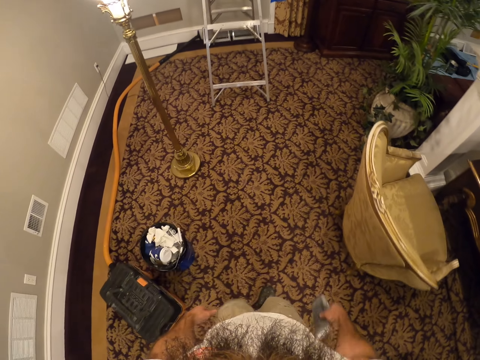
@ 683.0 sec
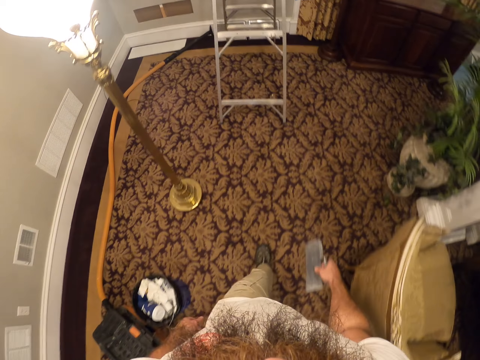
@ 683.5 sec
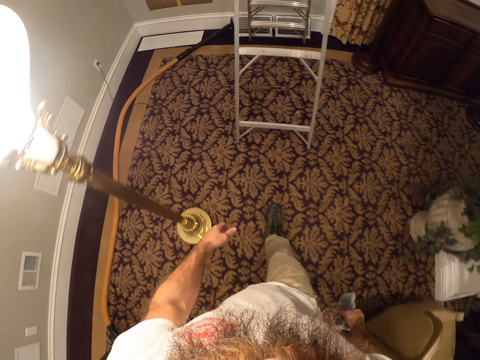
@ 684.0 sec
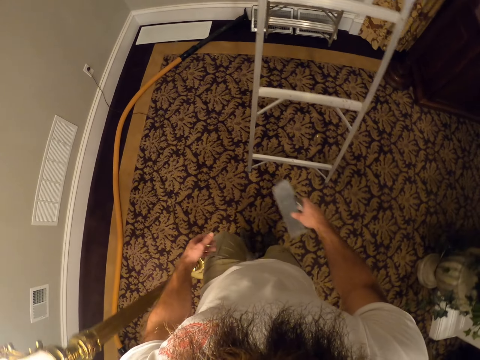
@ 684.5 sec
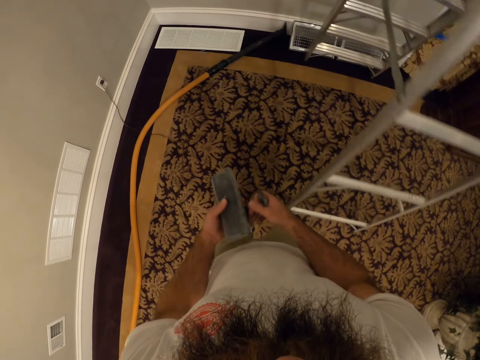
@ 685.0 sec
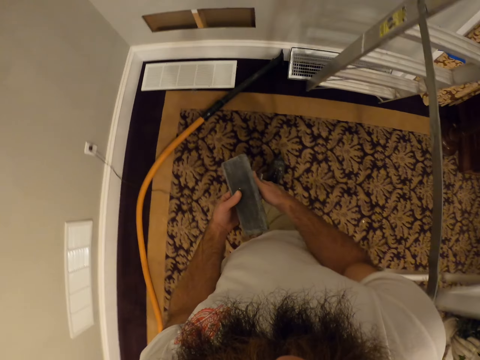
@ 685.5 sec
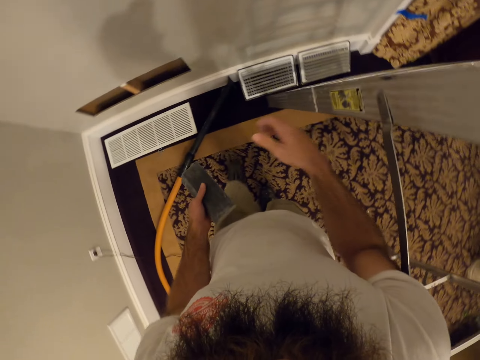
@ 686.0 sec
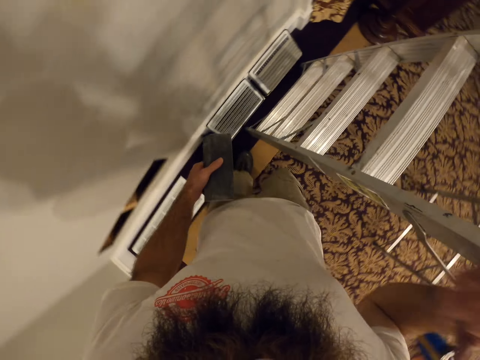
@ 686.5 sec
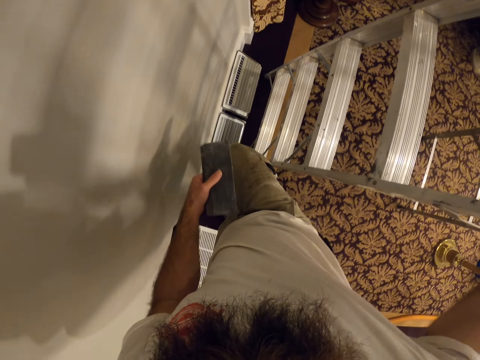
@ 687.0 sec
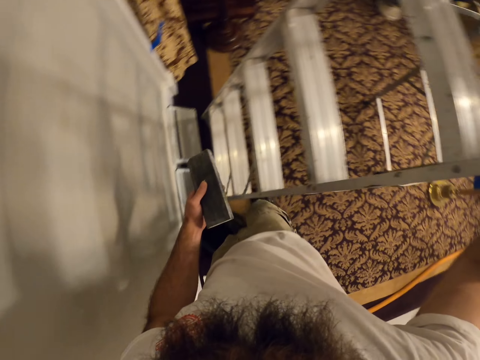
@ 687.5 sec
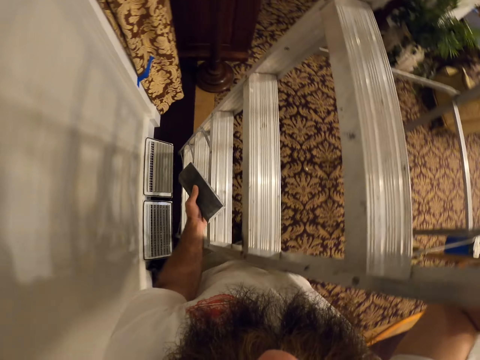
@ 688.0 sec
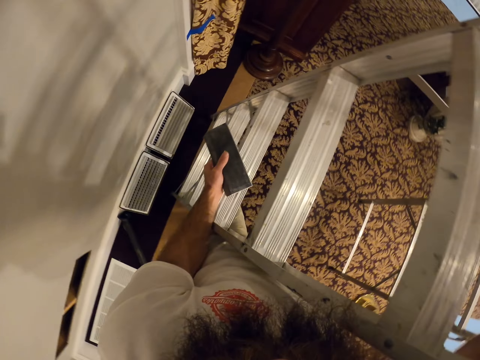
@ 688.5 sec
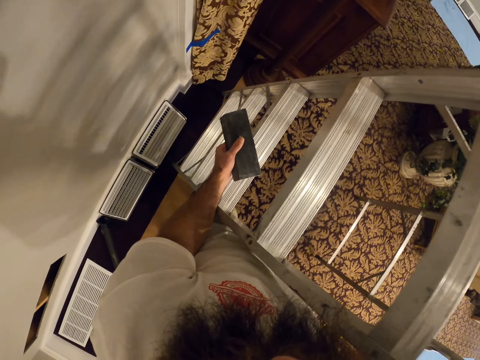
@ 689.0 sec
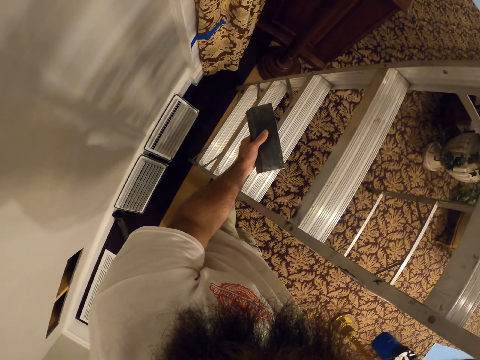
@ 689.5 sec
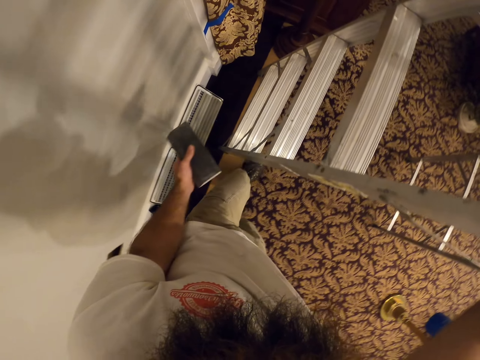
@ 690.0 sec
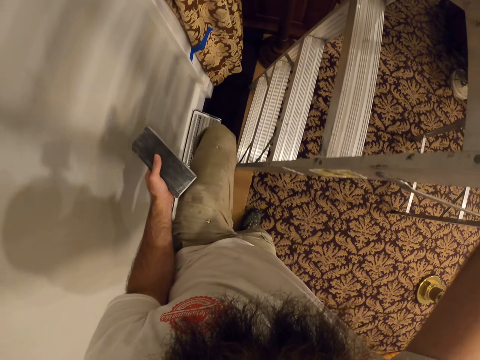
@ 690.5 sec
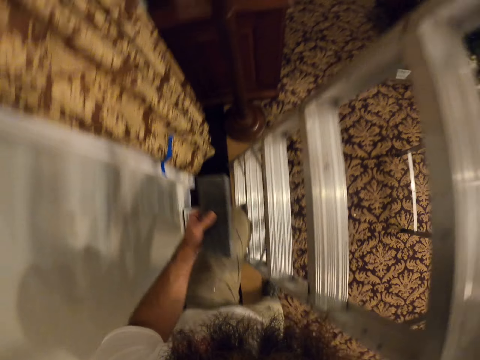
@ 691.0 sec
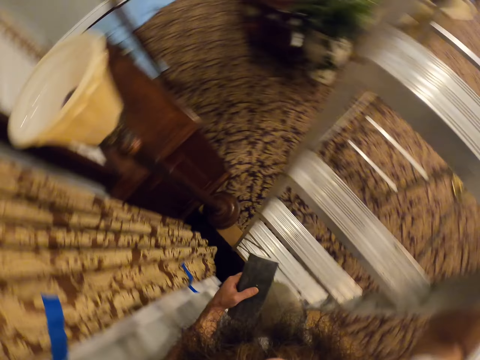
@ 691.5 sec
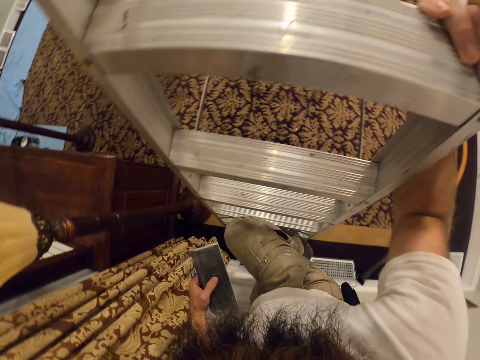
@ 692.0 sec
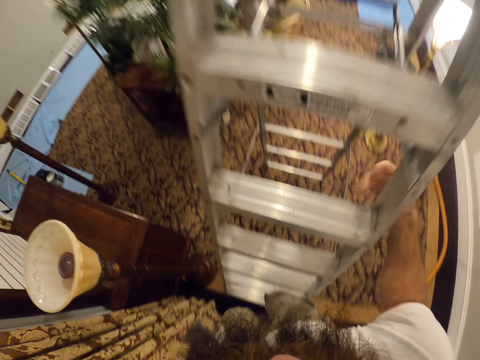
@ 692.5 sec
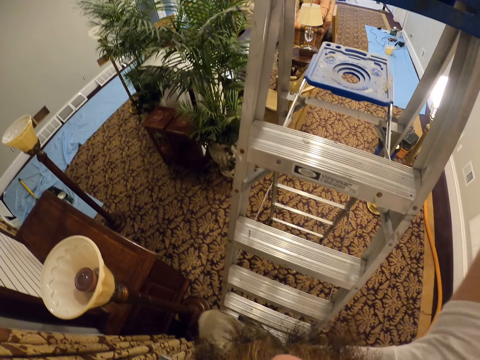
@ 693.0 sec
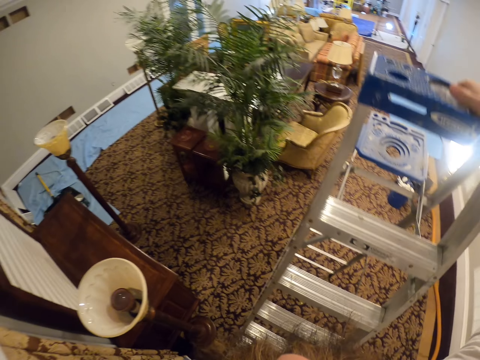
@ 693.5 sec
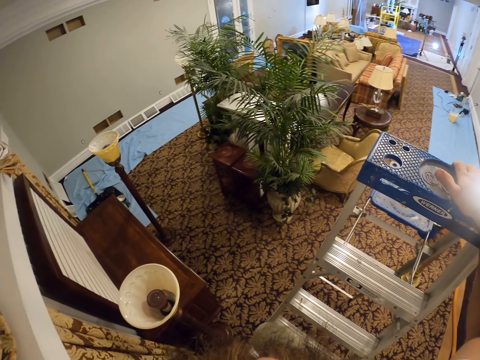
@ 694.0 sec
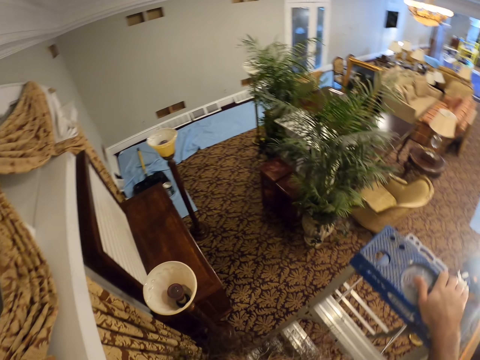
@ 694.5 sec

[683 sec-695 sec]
The camera wearer transfers the scrubbers to the left hand. They extend the ladder. They shift the ladder with both hands. They climb the ladder.

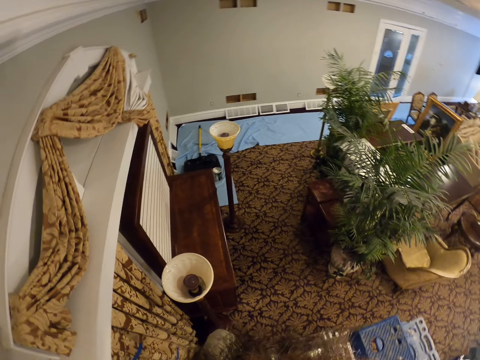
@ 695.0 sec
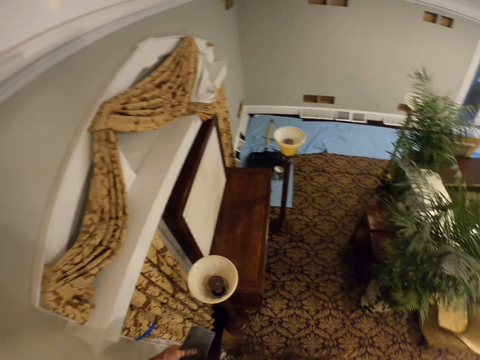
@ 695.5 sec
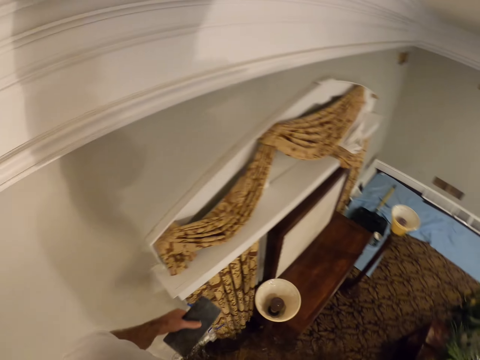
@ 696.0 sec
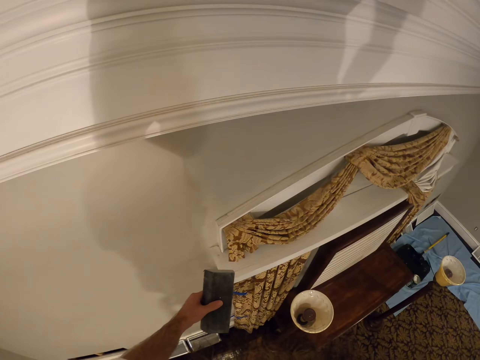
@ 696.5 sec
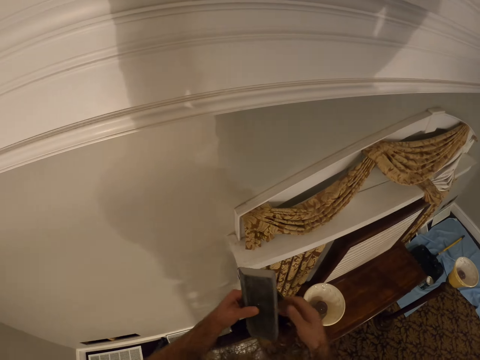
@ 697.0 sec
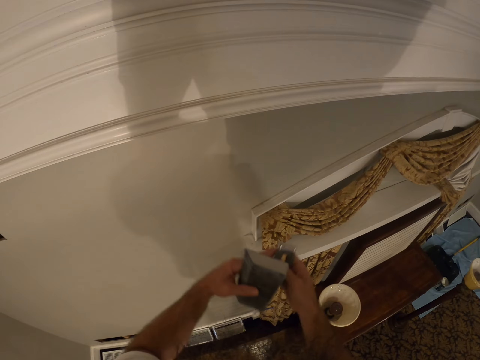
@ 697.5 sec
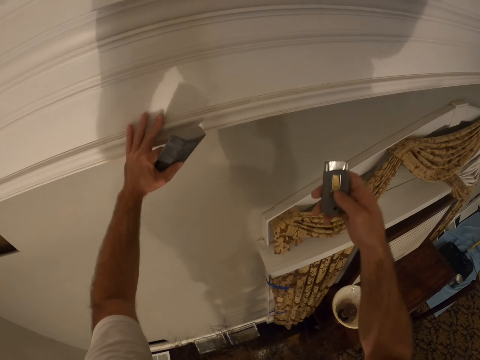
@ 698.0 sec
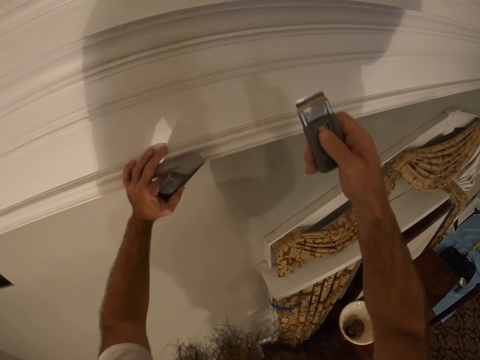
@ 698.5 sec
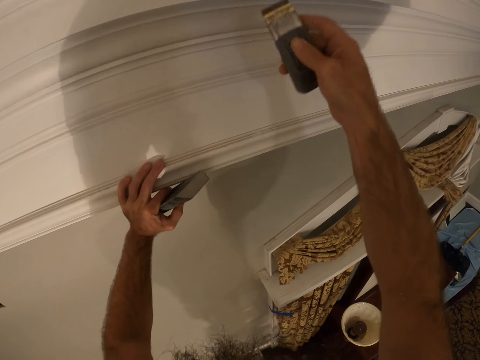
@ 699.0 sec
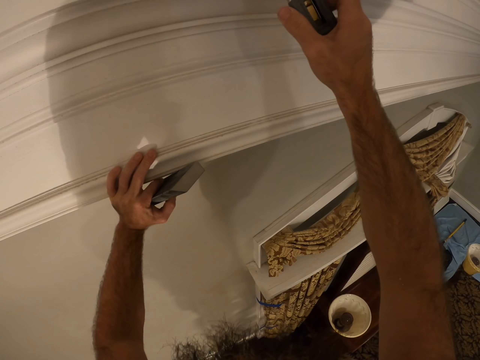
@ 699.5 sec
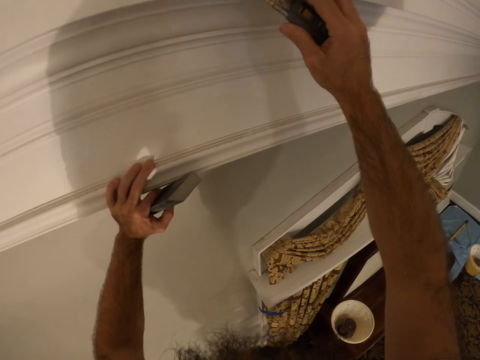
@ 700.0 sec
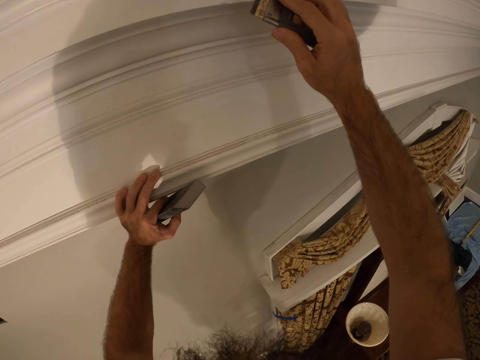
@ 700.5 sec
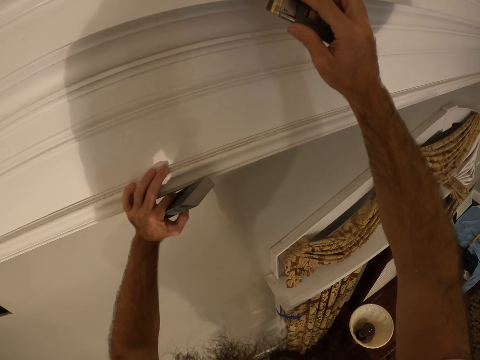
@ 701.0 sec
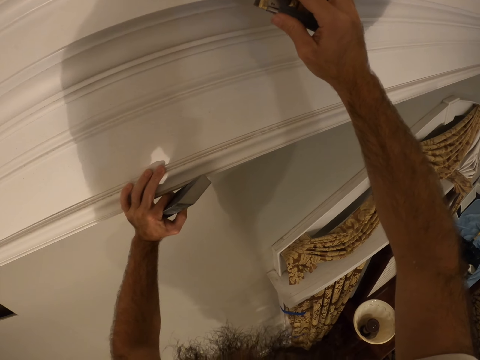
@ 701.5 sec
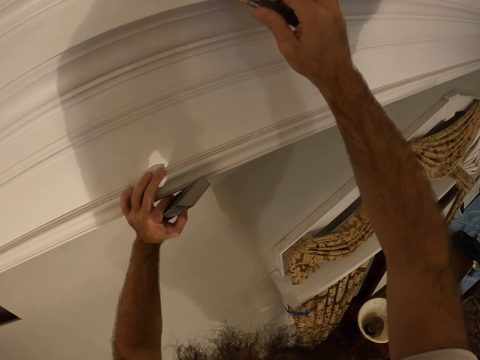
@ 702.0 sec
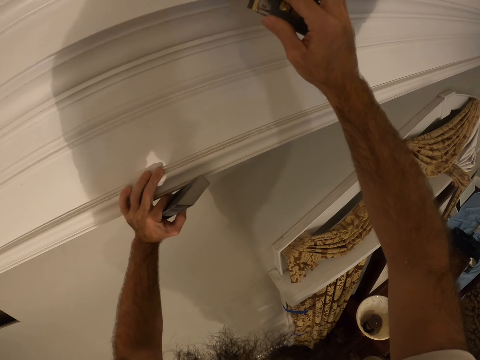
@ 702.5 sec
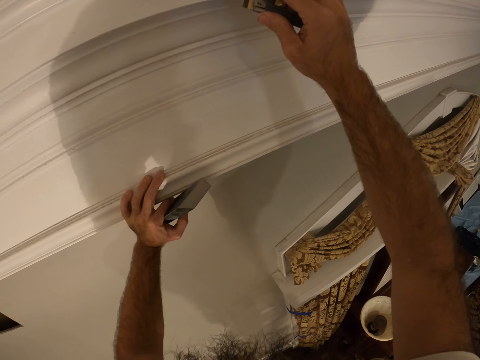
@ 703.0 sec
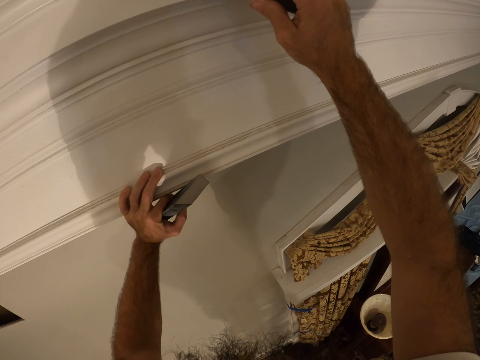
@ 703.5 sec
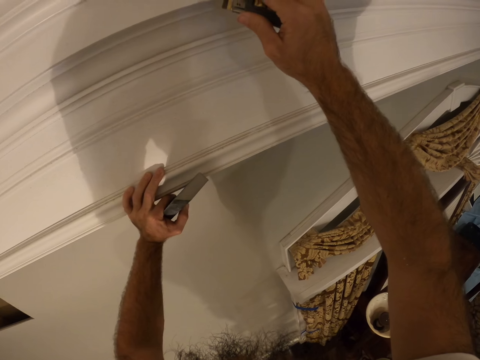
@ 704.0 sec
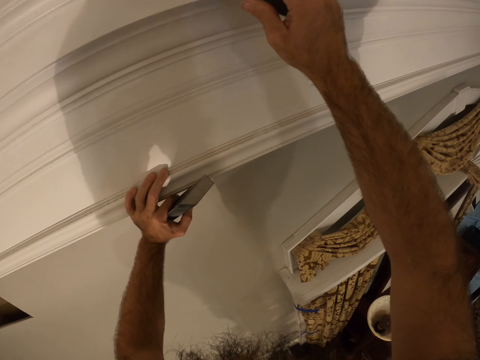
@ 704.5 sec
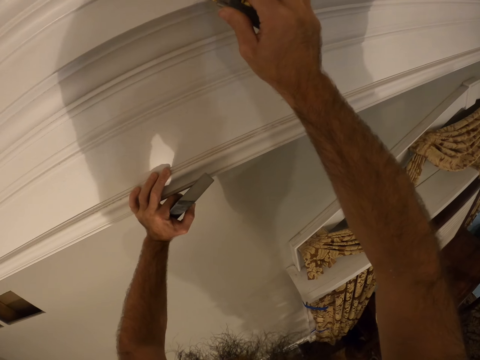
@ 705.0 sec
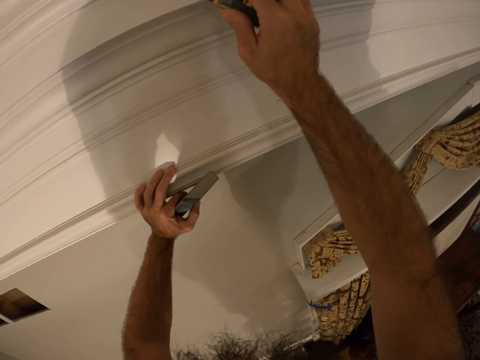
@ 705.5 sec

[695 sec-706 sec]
The camera wearer holds the wooden part of the wall. He scrubs the wooden part of the wall with the scrubber. He scrapes the ceiling finishing with the scraper in his right hand.

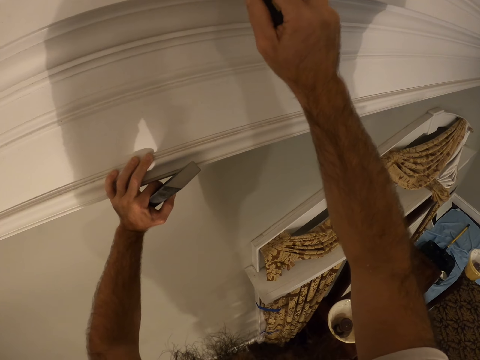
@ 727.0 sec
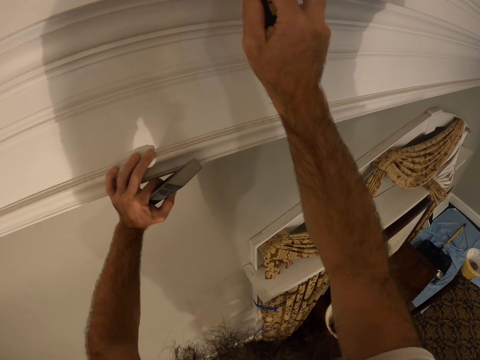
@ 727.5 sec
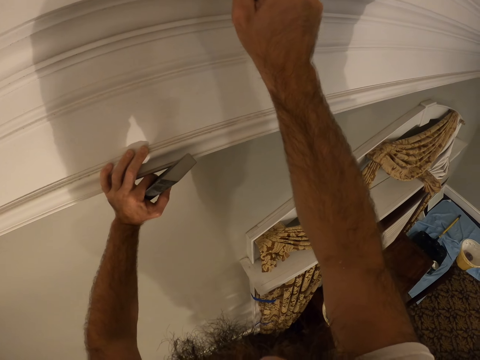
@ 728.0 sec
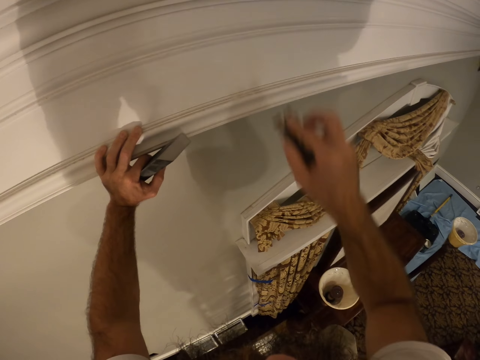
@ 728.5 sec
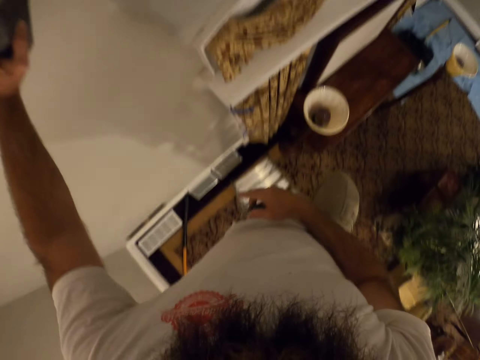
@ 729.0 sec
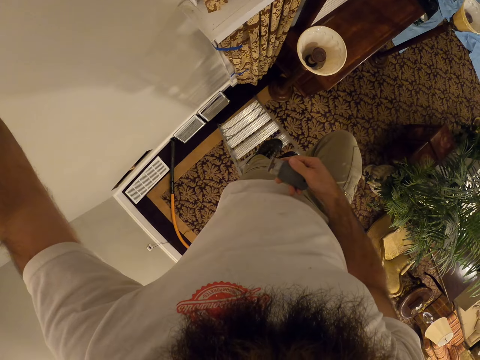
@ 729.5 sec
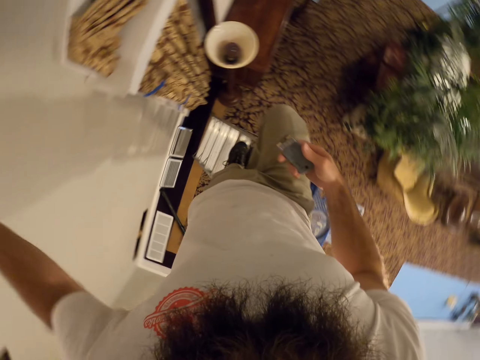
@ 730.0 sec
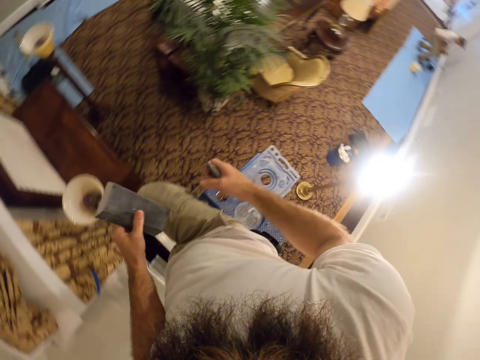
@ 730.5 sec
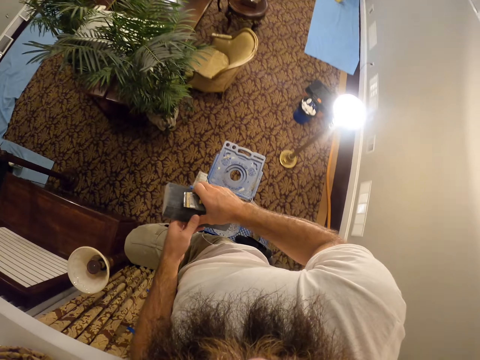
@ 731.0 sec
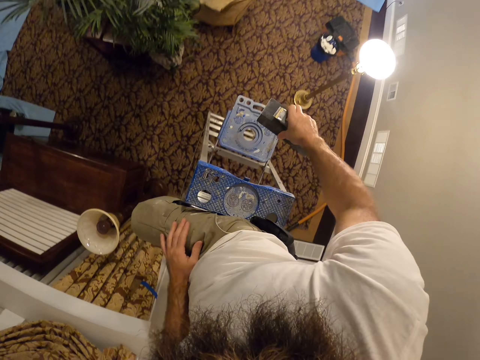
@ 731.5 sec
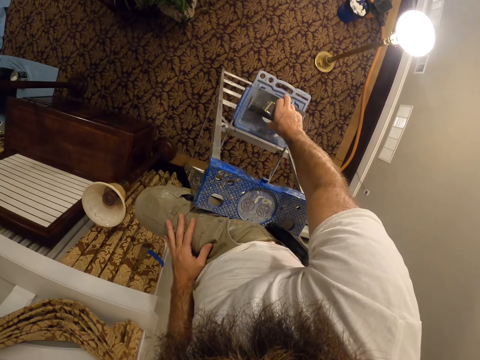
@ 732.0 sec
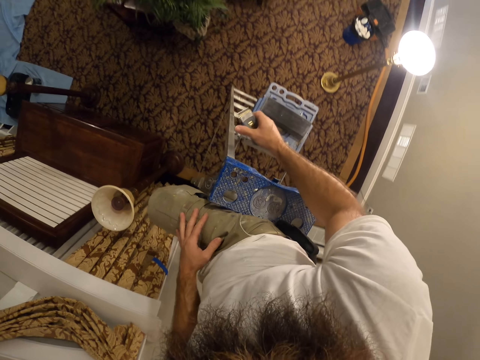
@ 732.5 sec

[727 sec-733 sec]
The camera wearer puts the scrubber on his left hand on the ladder. He drops the metal bar on the ladder with his right hand.
